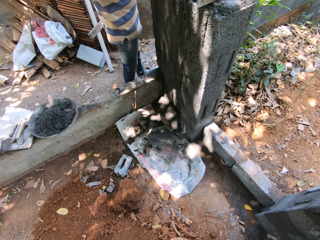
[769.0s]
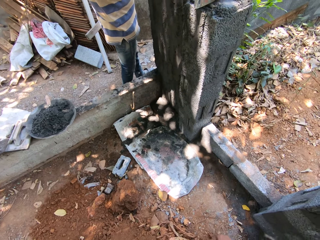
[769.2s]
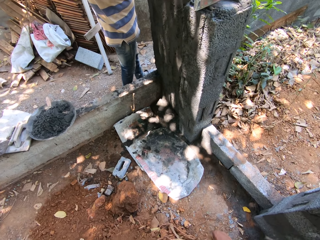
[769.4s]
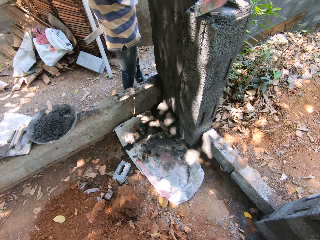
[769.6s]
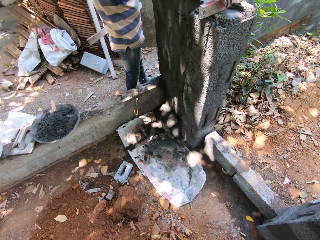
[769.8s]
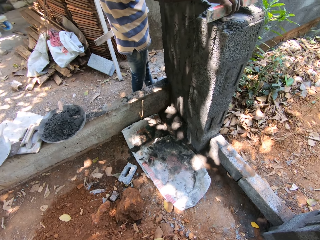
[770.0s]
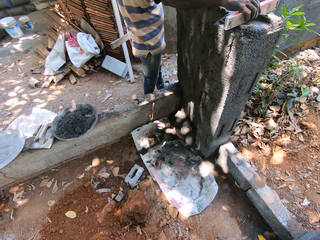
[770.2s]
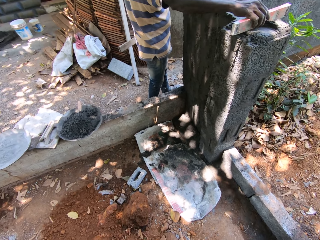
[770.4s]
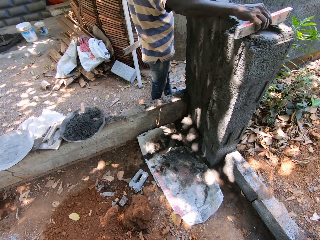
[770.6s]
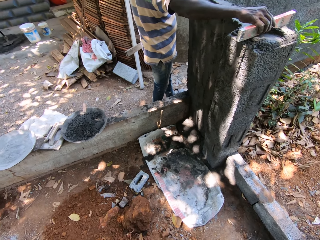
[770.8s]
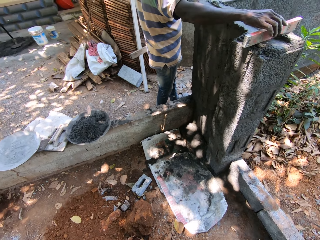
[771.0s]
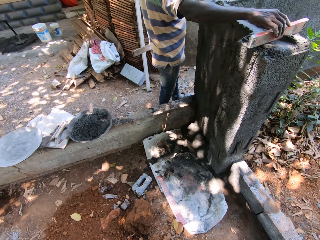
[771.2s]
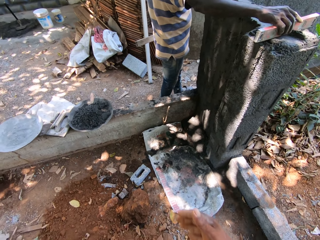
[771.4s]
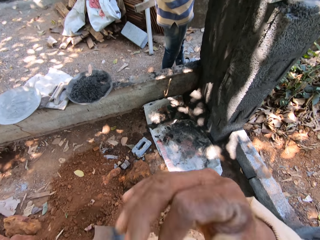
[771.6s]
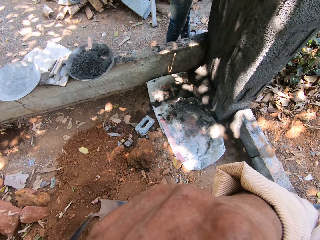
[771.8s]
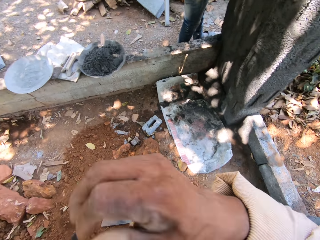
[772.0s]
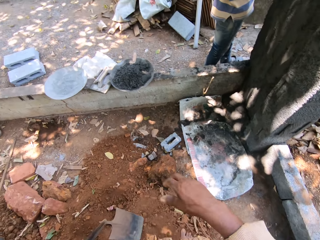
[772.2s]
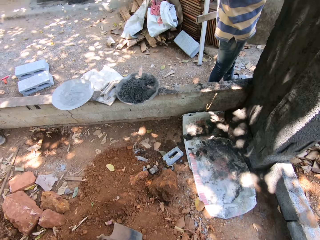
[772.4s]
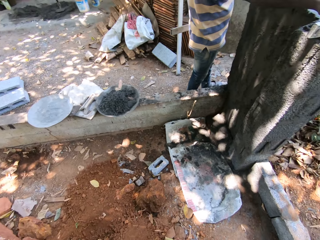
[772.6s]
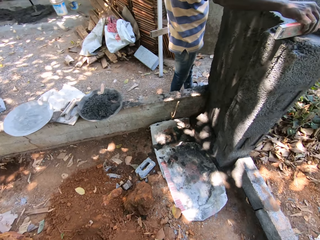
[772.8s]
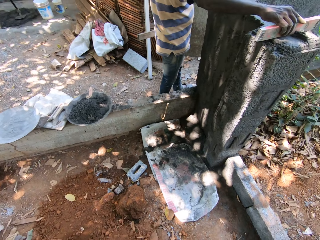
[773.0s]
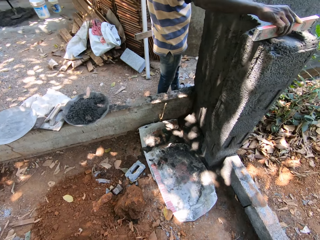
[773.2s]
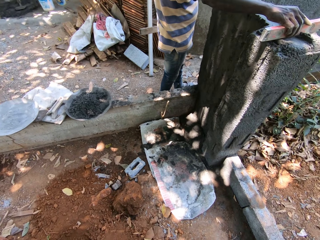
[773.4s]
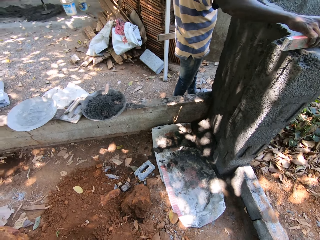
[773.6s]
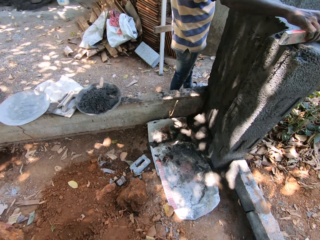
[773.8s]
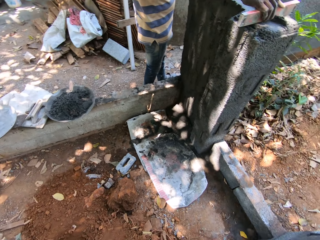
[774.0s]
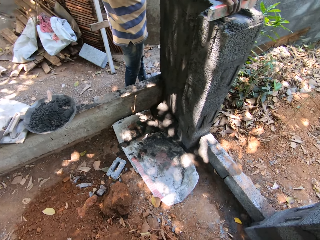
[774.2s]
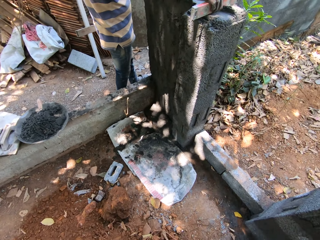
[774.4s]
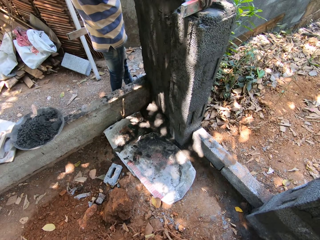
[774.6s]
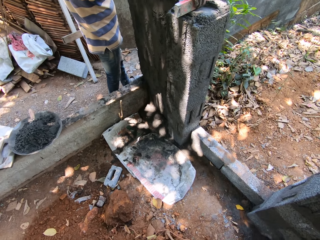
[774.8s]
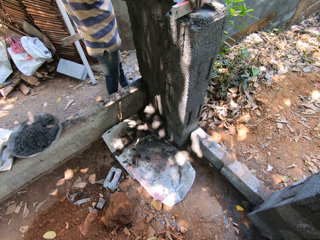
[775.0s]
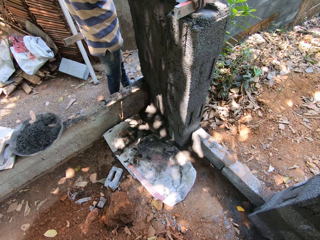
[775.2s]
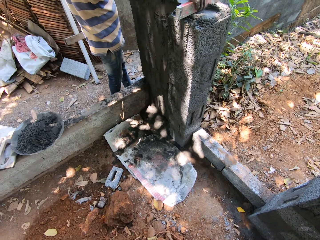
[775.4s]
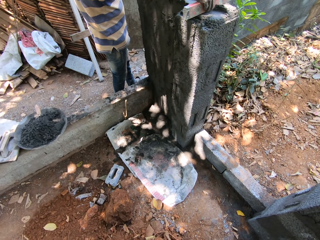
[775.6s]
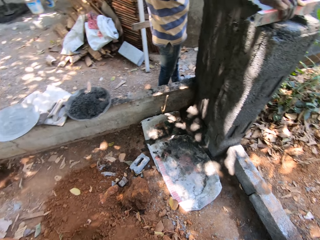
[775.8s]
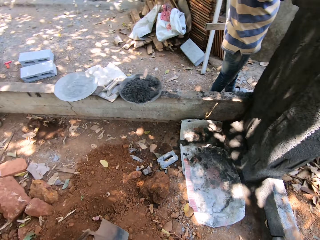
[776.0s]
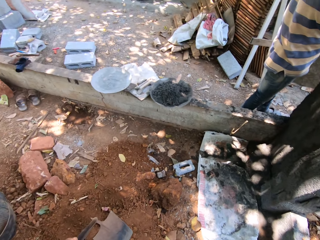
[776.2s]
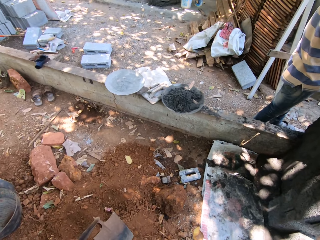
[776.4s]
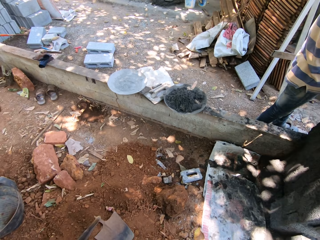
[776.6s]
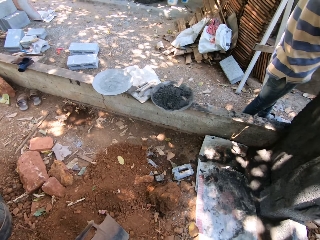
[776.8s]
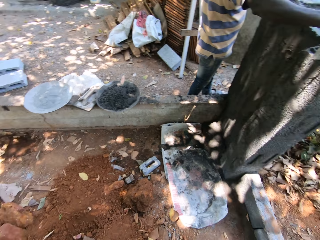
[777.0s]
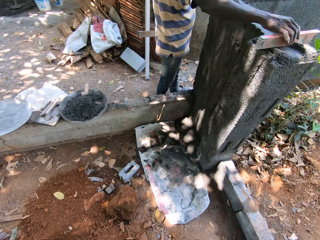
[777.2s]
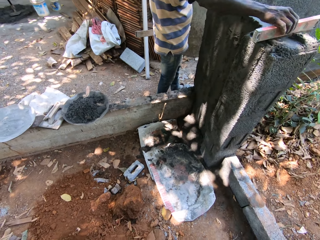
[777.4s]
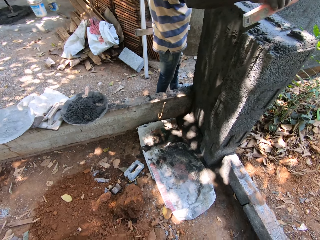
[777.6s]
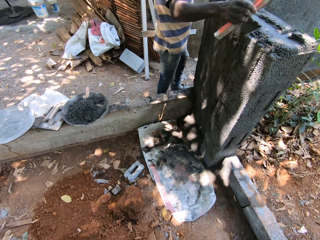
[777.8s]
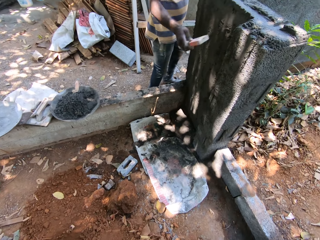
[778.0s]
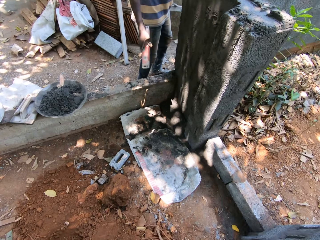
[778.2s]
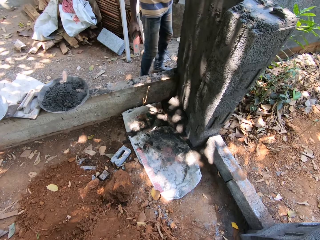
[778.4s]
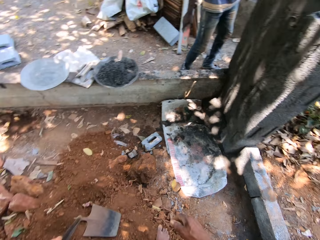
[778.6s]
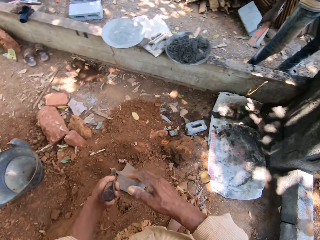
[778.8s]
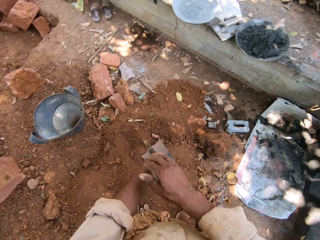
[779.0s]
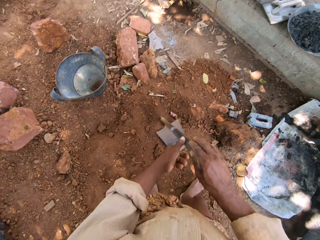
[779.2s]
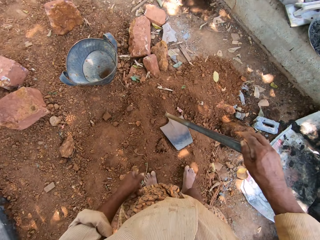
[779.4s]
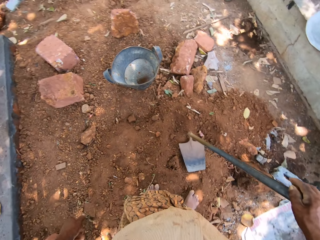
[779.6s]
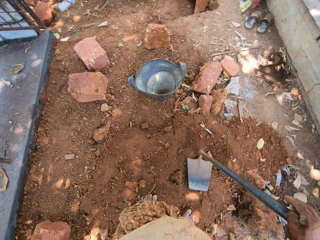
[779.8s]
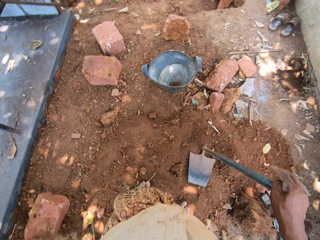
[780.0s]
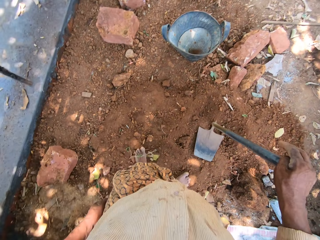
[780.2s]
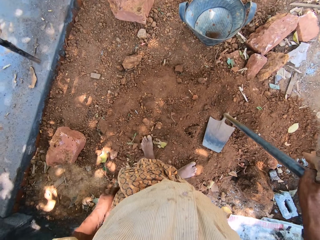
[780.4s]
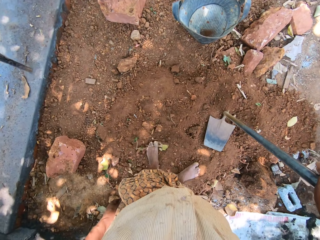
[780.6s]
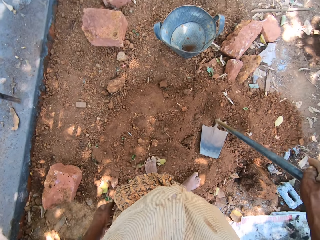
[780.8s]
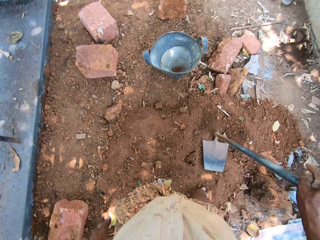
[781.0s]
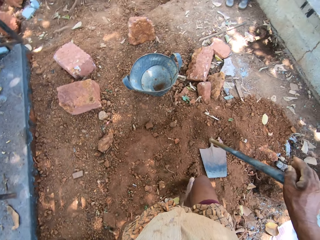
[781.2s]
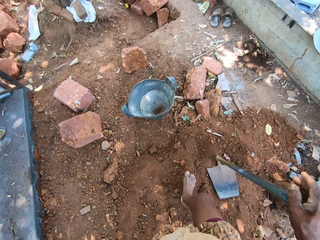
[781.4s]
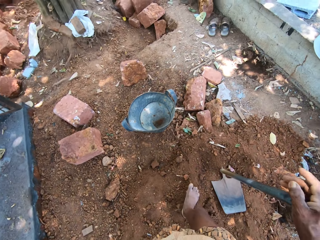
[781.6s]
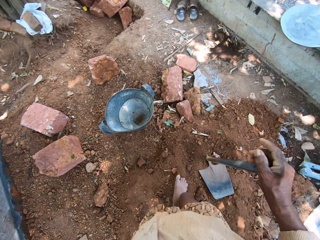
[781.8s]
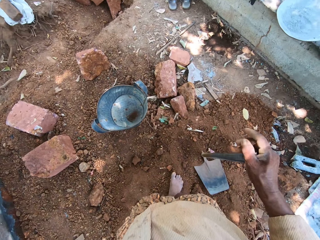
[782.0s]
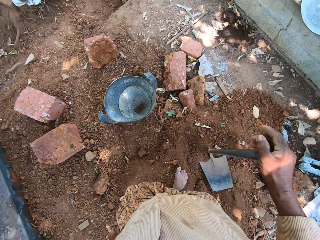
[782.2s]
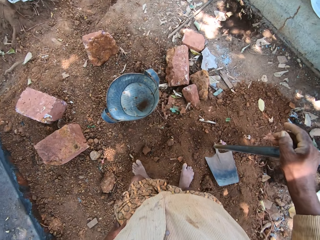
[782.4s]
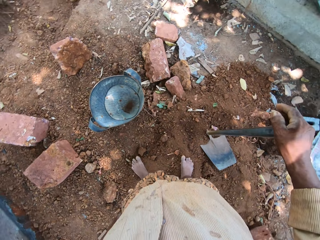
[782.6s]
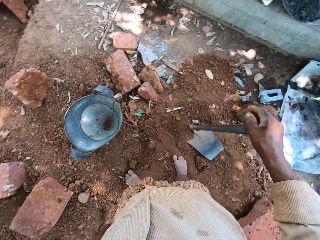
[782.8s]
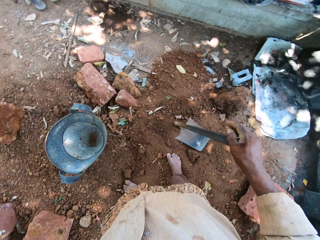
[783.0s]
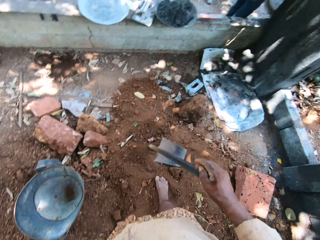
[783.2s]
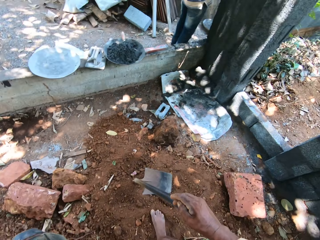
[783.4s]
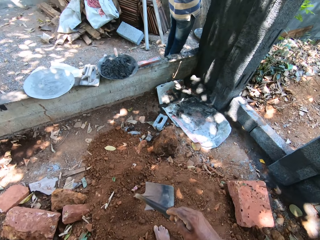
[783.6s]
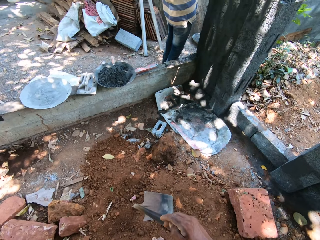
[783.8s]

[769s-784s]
The camera wearer moves the hand. He touches his face with his right hand. He looks around. The man removes the level from the wall with his right hand. The camera wearer passes the hoe to the right hand. He steps forward. He looks around.

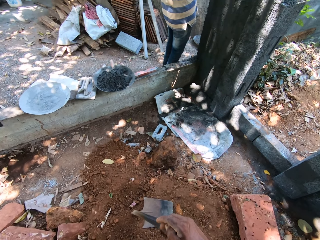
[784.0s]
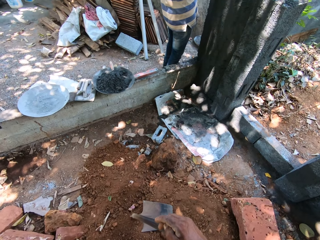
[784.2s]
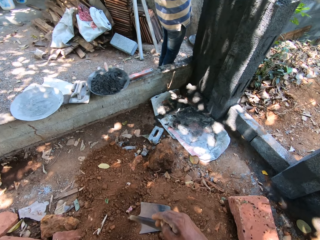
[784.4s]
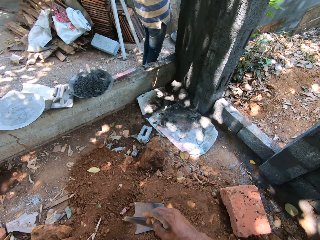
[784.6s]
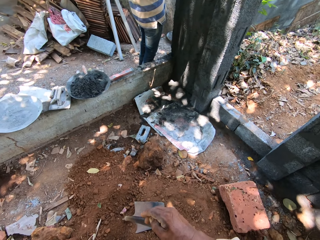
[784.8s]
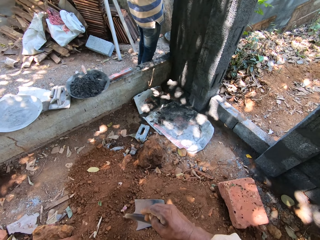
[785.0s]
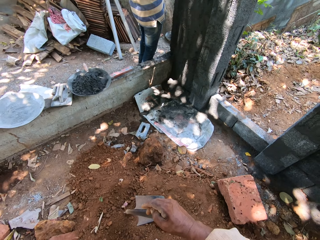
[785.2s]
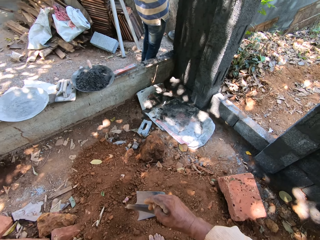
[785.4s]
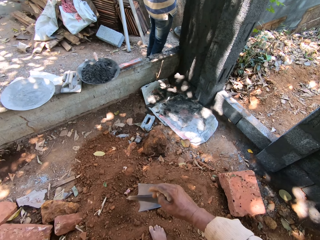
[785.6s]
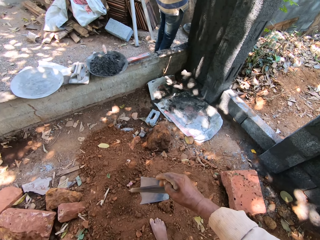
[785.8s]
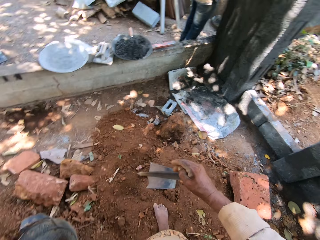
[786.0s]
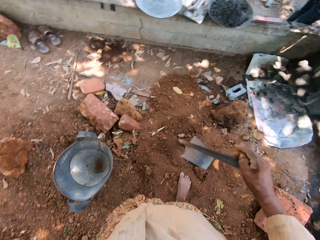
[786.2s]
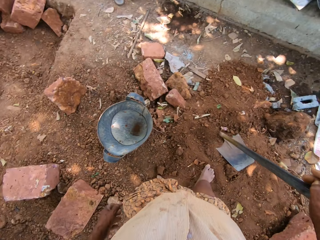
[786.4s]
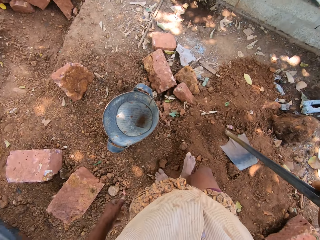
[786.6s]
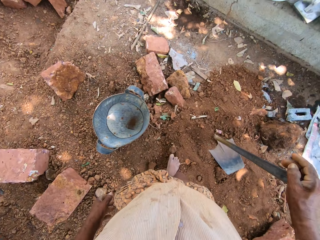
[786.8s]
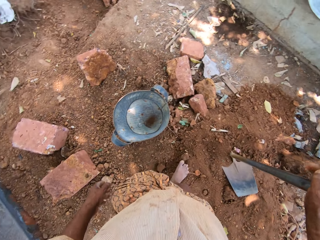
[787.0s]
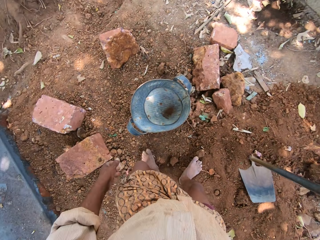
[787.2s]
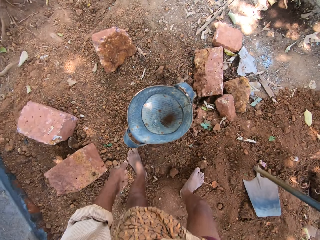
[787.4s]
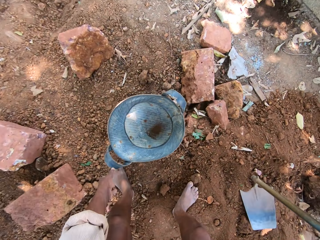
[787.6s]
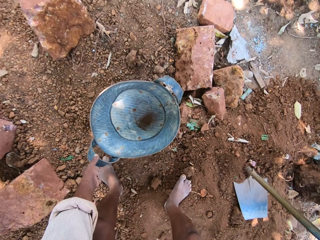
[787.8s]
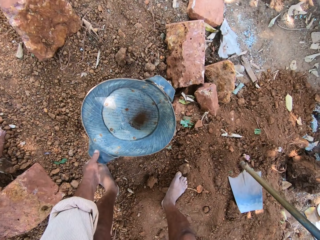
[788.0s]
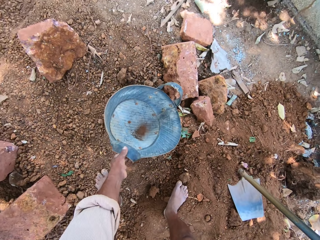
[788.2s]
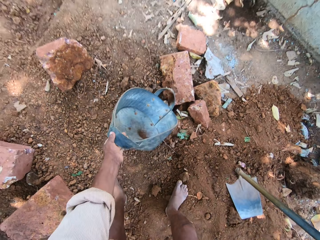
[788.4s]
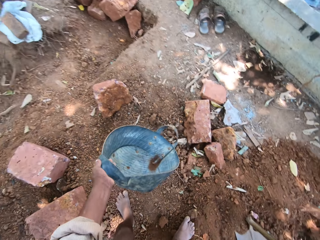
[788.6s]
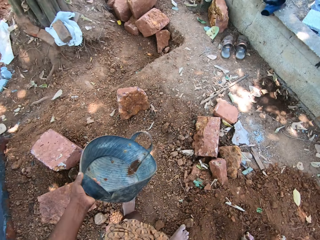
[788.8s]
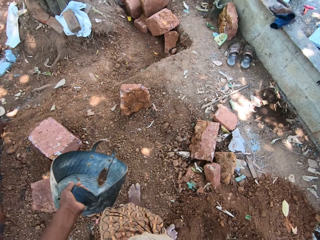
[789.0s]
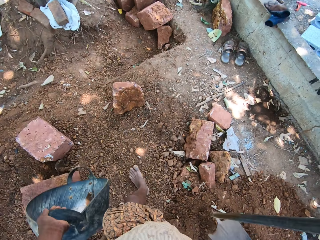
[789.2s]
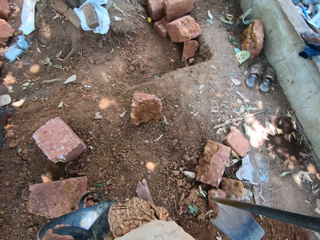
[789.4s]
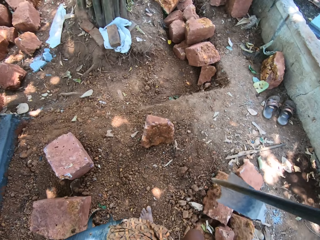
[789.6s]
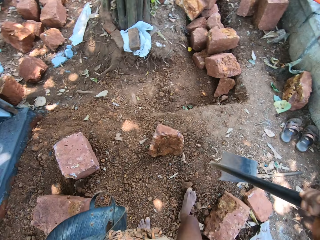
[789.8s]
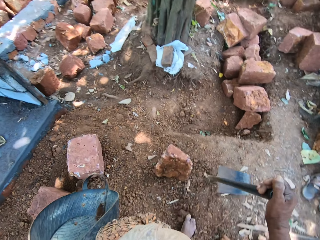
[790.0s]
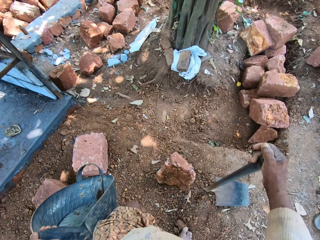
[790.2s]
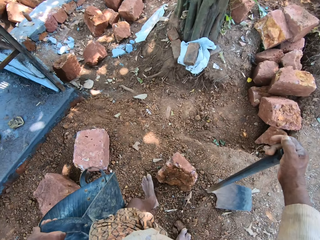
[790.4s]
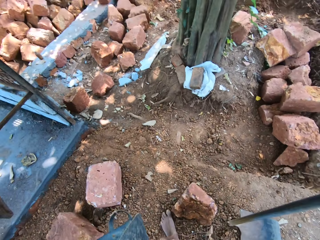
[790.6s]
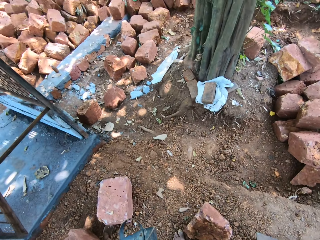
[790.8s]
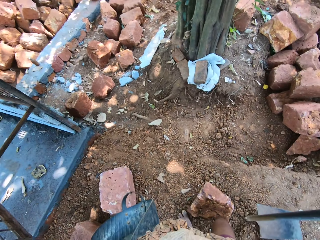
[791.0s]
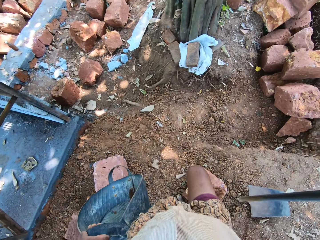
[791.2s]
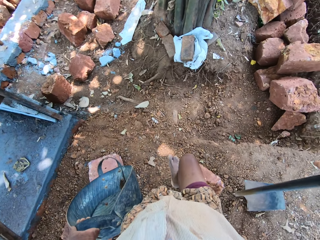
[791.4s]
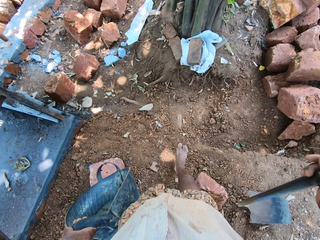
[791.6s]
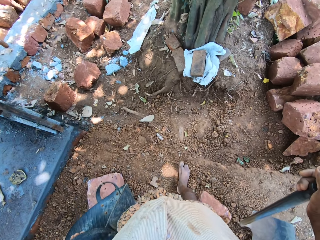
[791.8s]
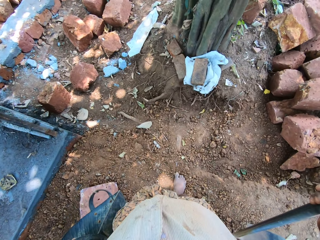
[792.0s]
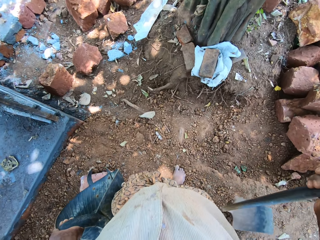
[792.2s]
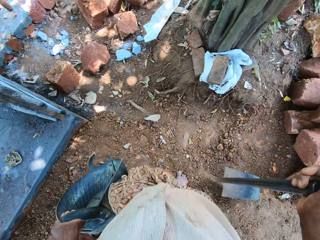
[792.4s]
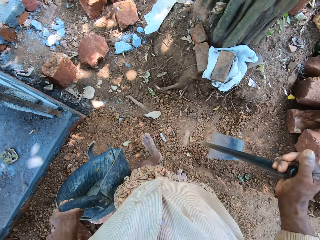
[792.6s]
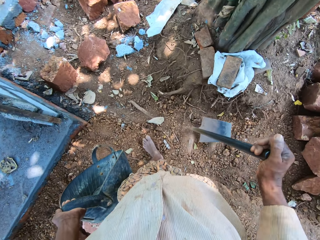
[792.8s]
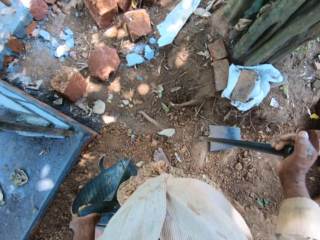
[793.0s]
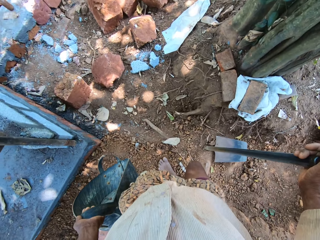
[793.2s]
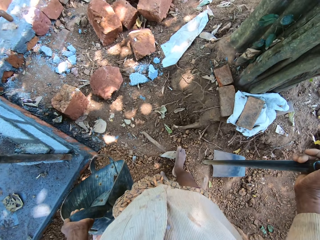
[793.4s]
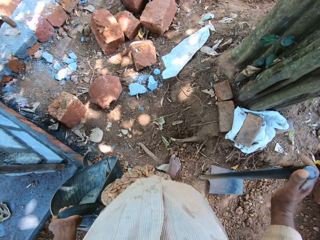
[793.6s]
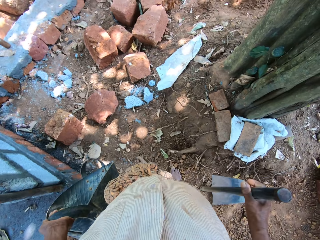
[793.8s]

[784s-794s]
The camera wearer picks up the bucket from the floor with his left hand. He walks around the construction site.
